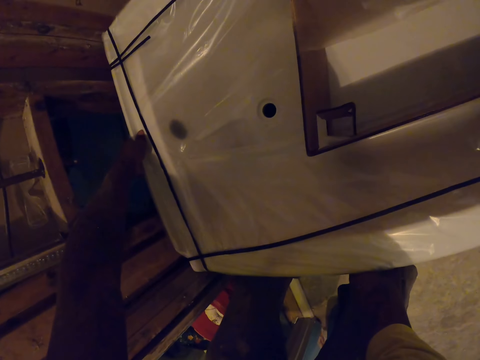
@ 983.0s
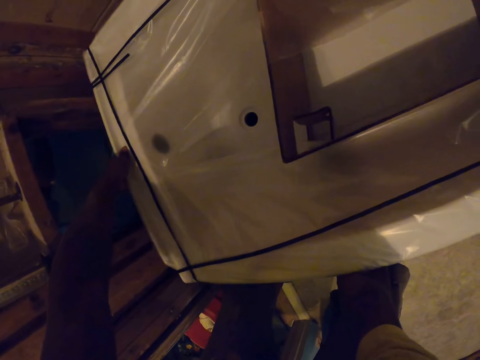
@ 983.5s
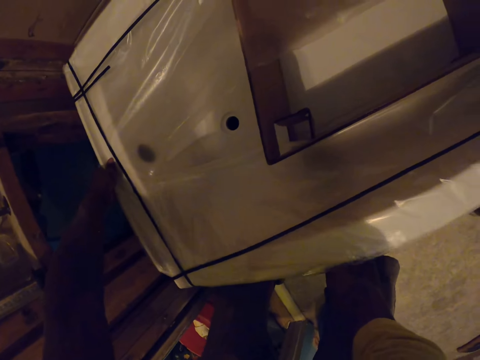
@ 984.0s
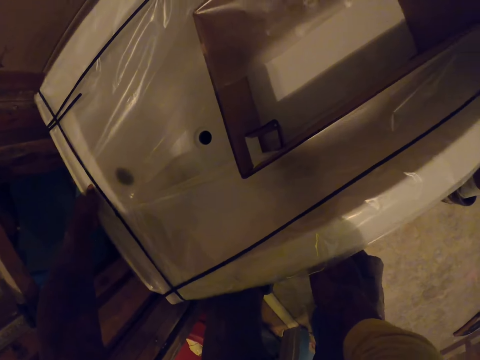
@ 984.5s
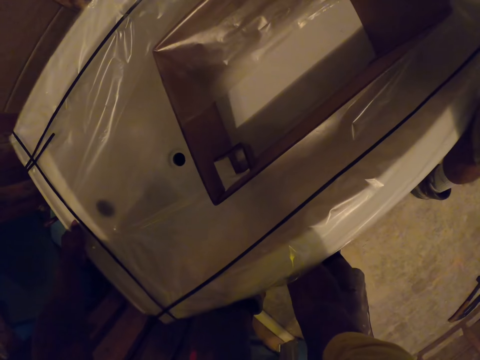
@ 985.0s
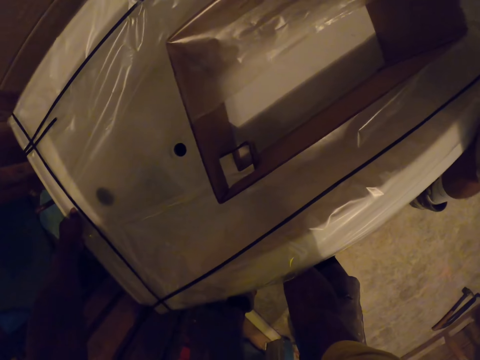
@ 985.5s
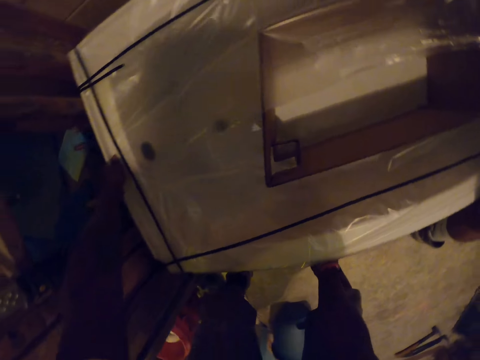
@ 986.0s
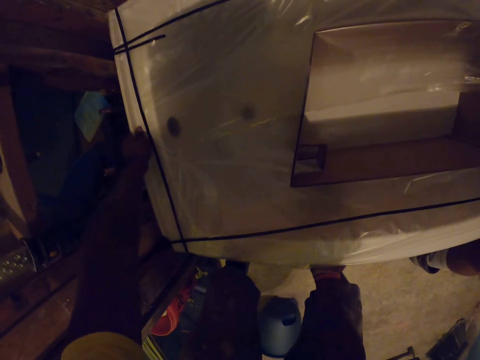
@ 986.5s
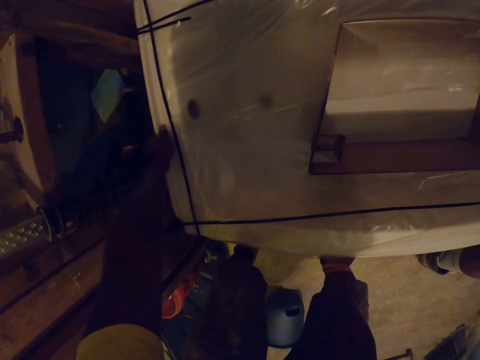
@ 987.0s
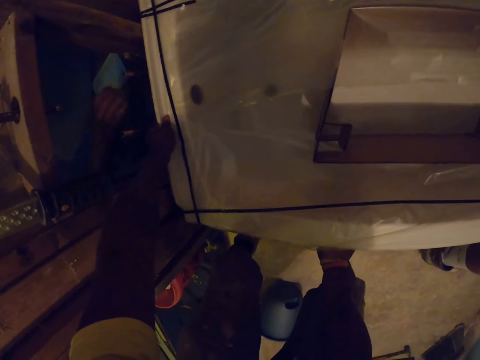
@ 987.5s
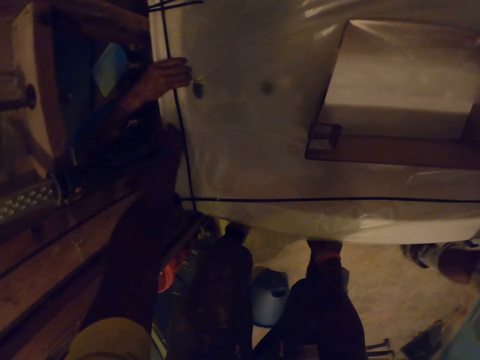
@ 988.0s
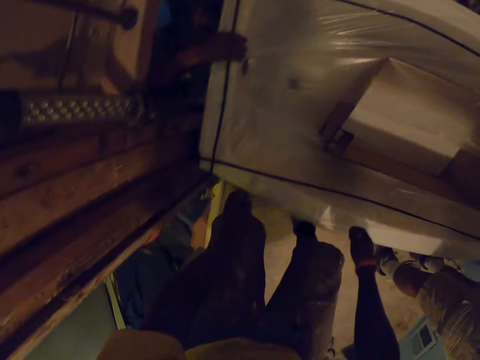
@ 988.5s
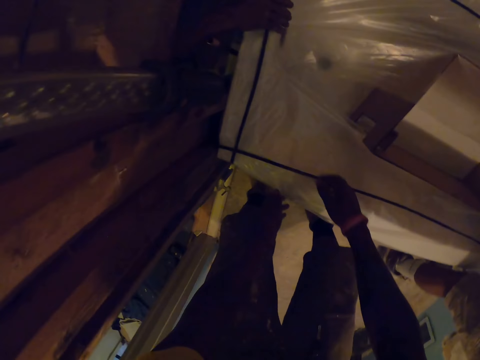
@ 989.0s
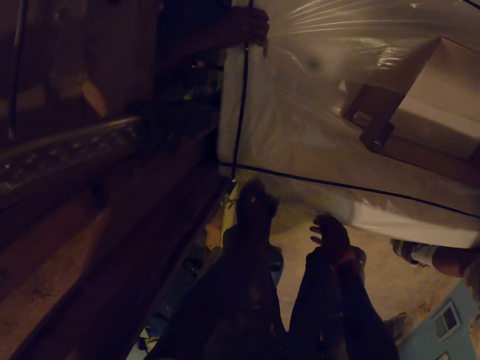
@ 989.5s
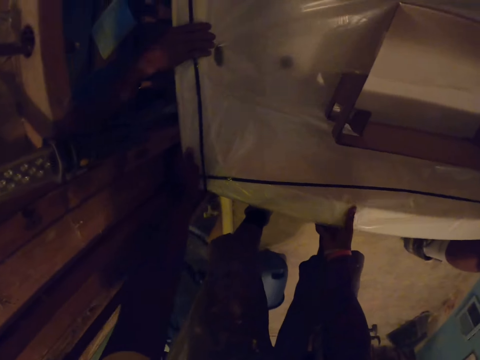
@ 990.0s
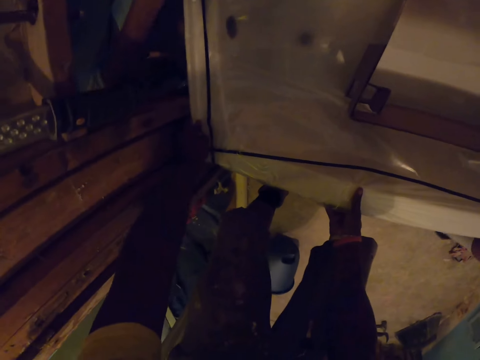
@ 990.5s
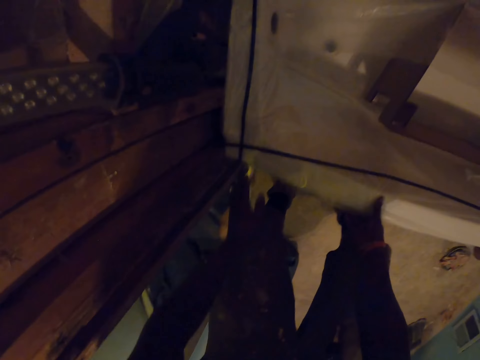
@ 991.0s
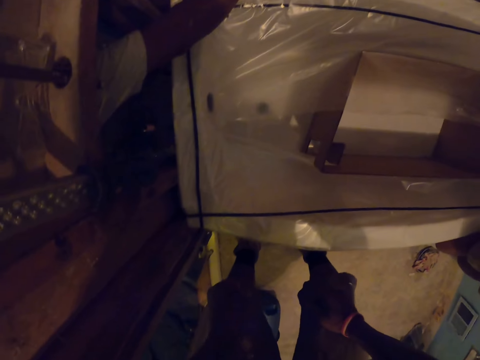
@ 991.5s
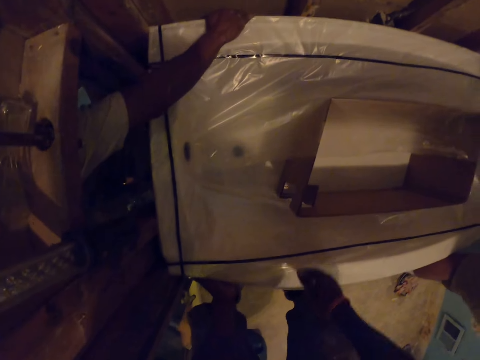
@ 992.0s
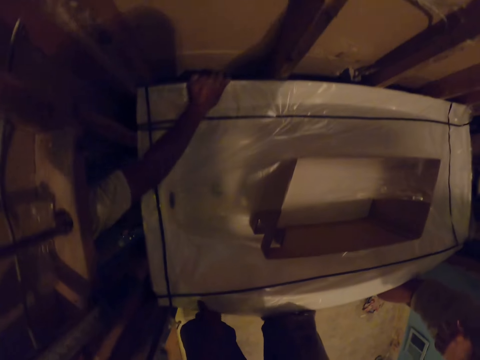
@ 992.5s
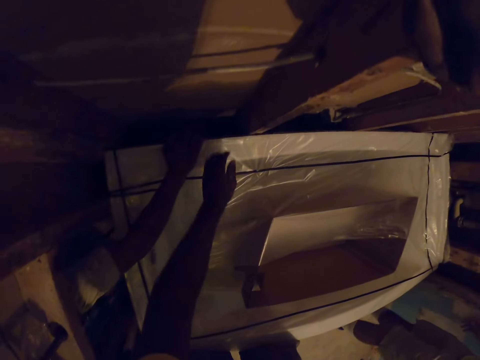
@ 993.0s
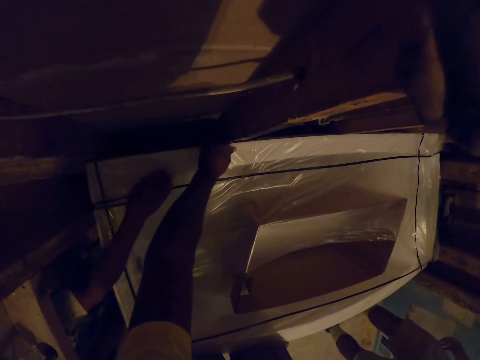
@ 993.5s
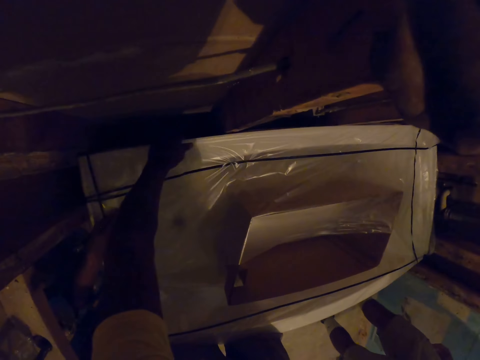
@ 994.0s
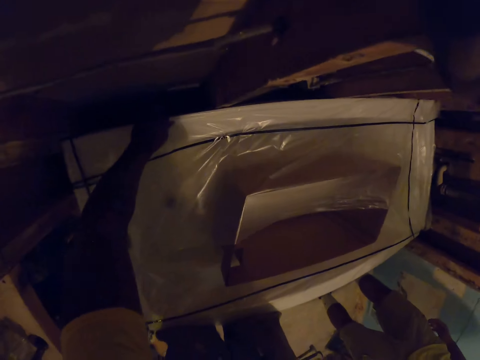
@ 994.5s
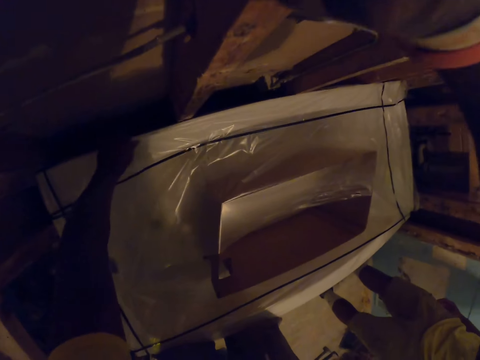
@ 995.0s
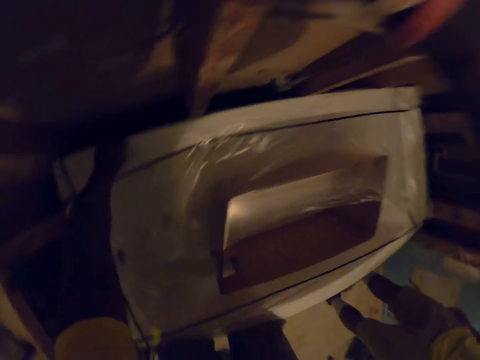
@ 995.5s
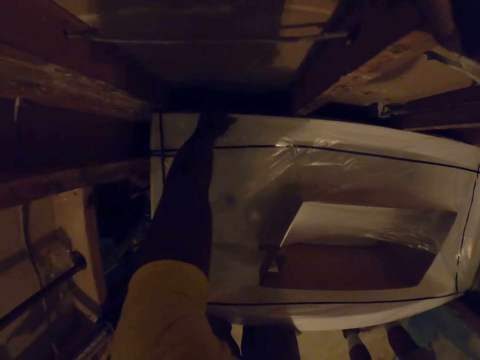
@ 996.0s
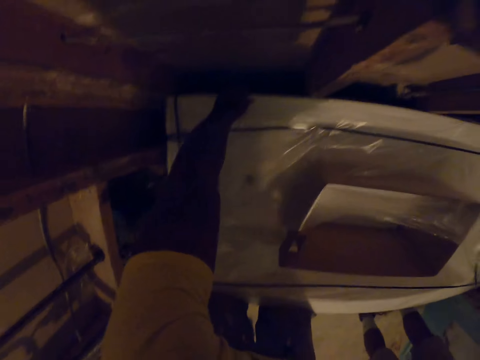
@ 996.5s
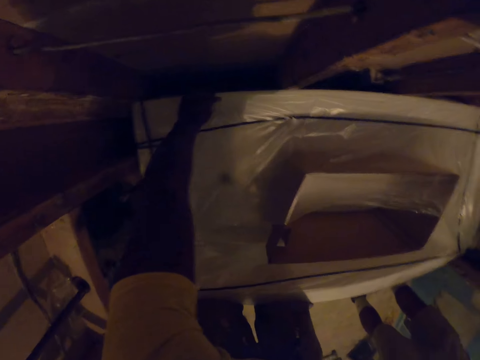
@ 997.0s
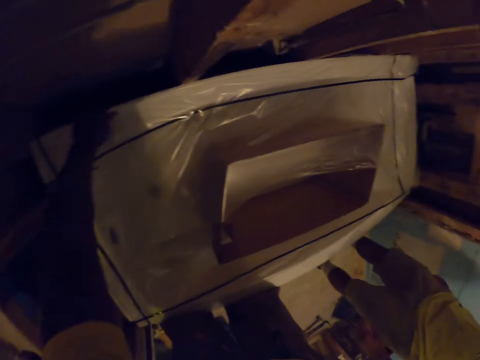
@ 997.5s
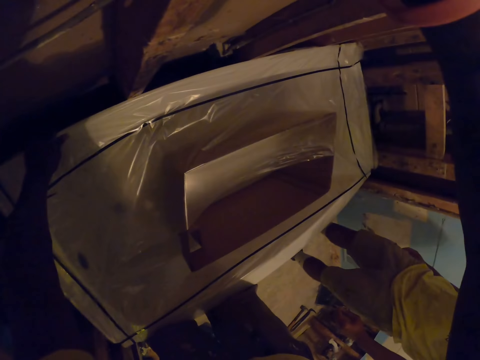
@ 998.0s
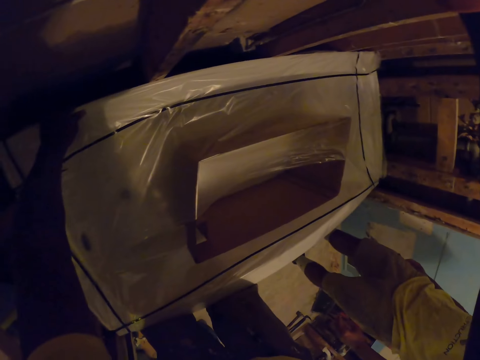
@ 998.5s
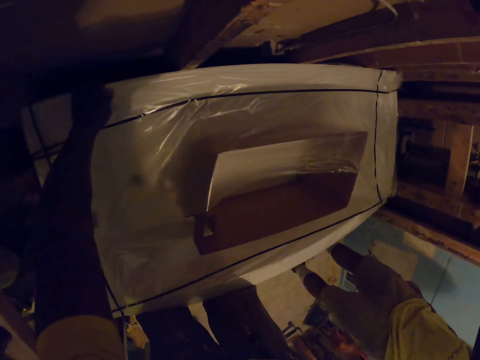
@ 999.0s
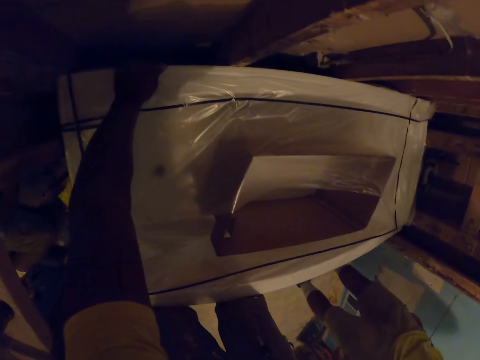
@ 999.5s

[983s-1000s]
The camera wearer and the apprentice drop the sink on the floor. Another apprentice holds the sink with his right hand. The camera wearer removes both hands from the sink. He places both hands on the sink. The other apprentice removes his hand from the sink. The camera wearer removes both hands from the sink. The other apprentice places his right hand on the sink. The camera wearer places his left hand on the sink. He raises his right hand. He places his right hand on a wall in the room. He removes his left hand from the sink. He places his left hand on the sink. He shakes the bathtub. He raises the sink with his left hand.

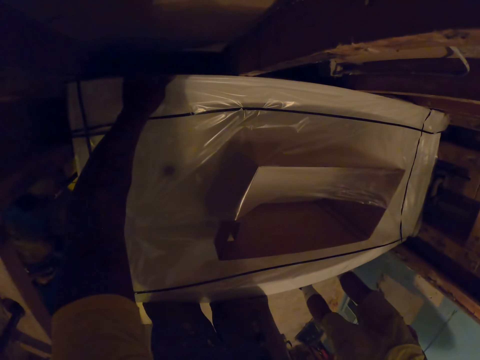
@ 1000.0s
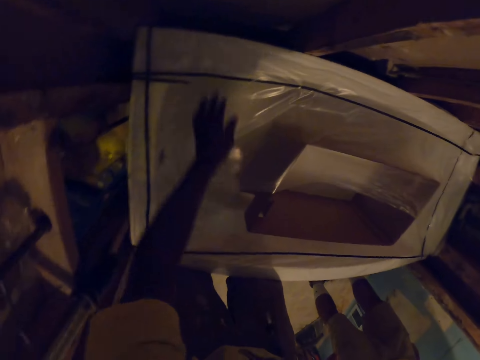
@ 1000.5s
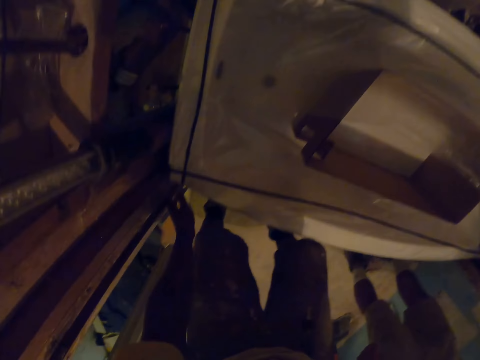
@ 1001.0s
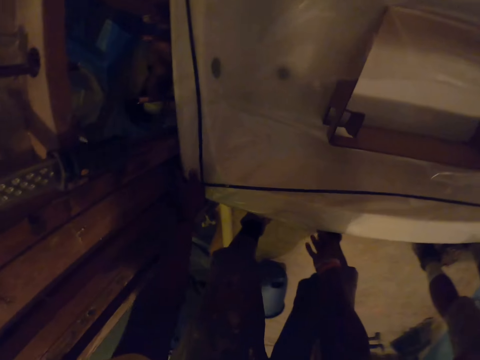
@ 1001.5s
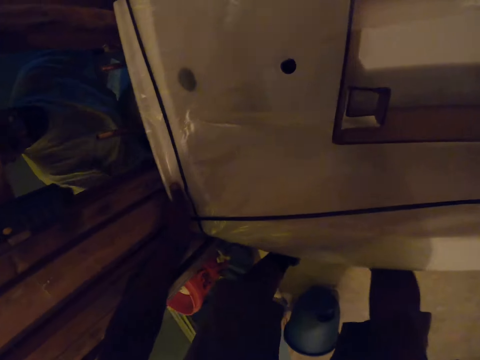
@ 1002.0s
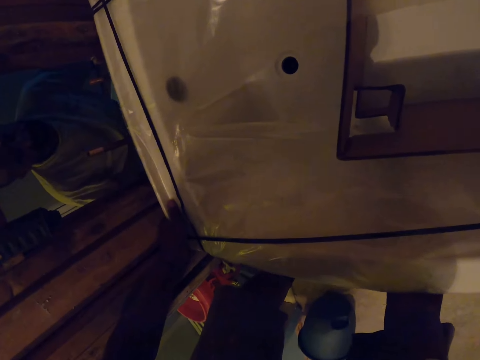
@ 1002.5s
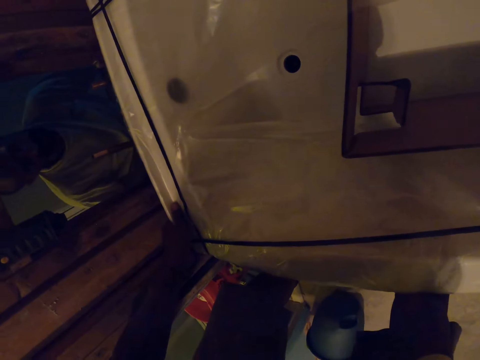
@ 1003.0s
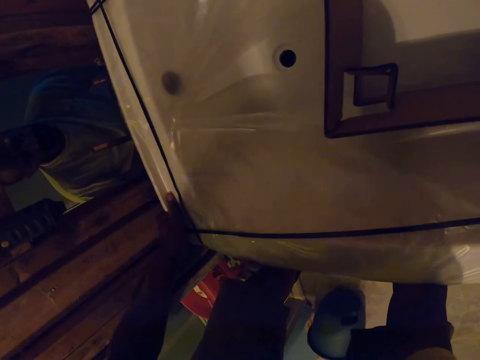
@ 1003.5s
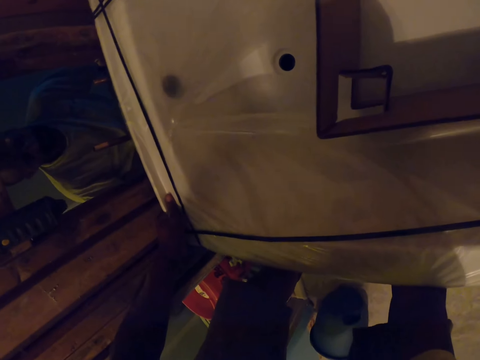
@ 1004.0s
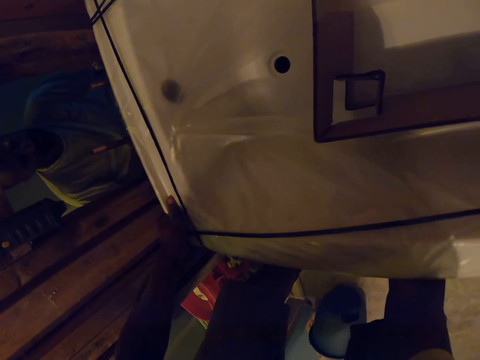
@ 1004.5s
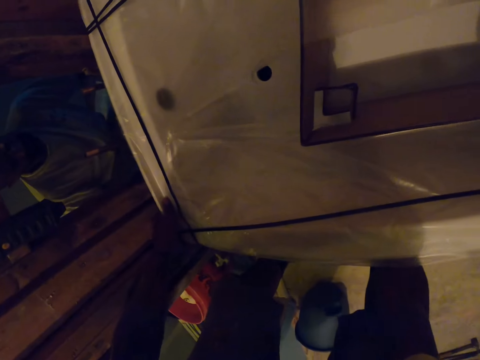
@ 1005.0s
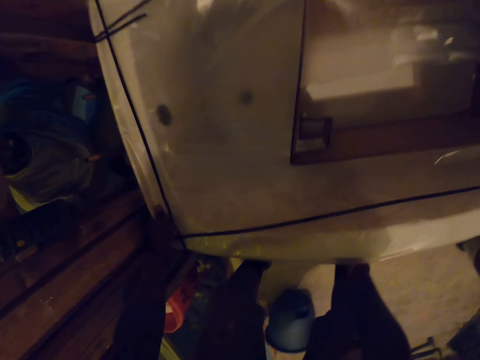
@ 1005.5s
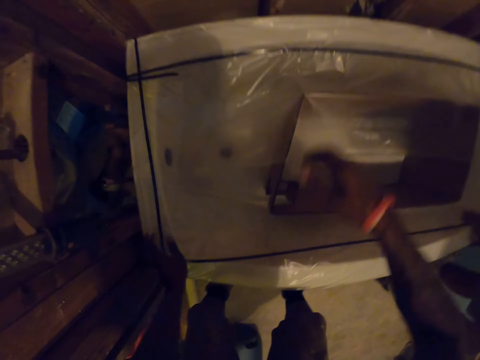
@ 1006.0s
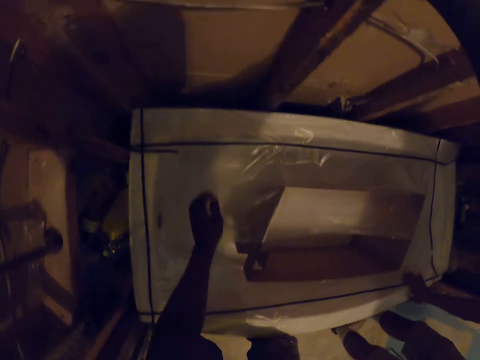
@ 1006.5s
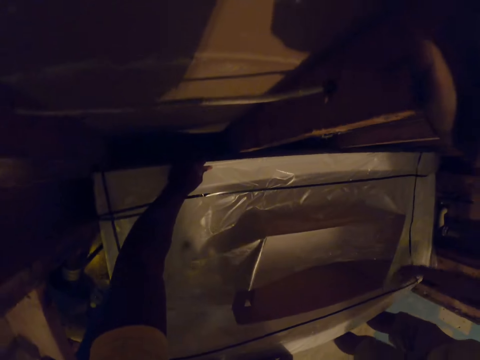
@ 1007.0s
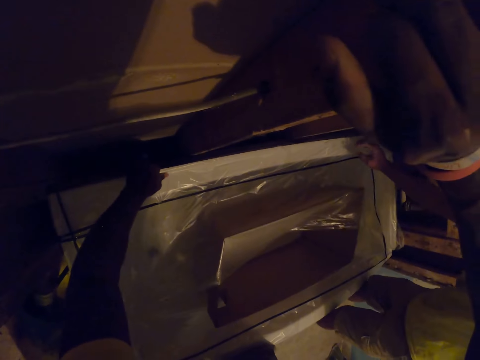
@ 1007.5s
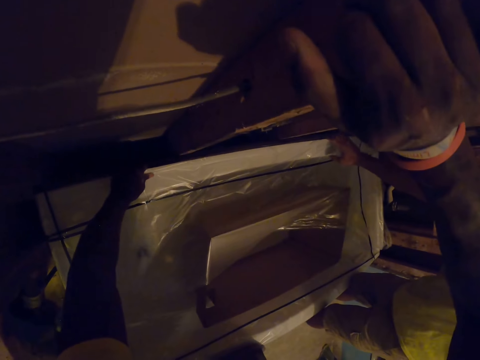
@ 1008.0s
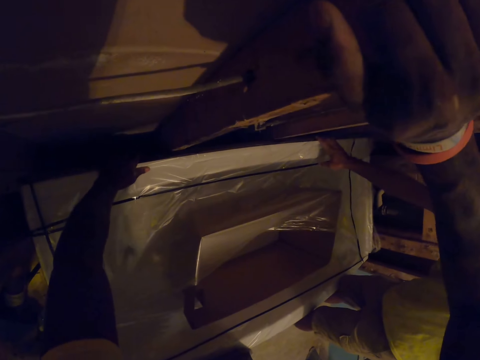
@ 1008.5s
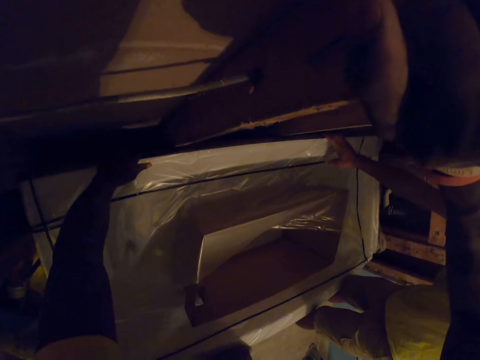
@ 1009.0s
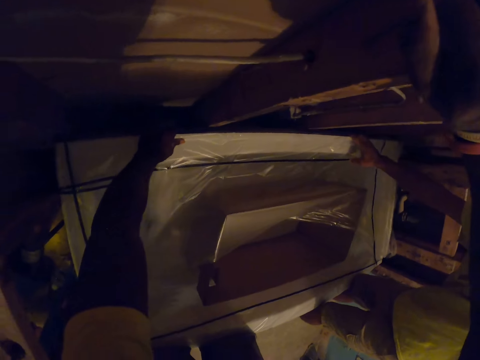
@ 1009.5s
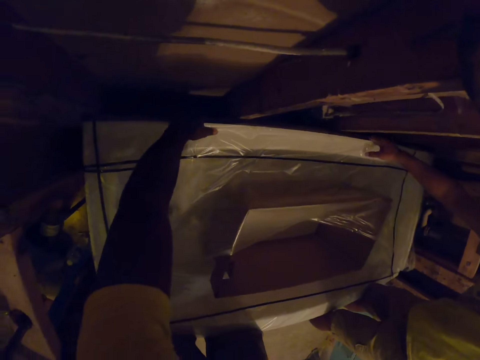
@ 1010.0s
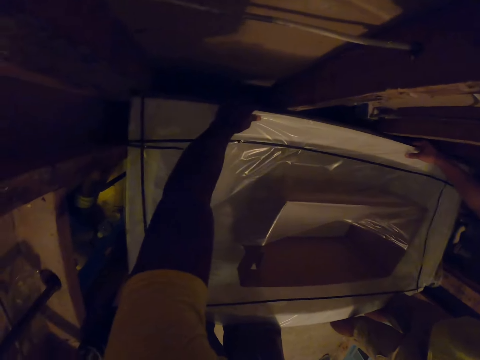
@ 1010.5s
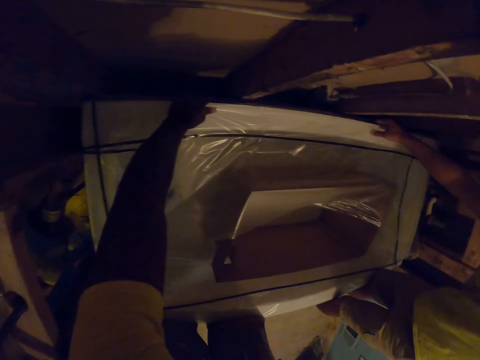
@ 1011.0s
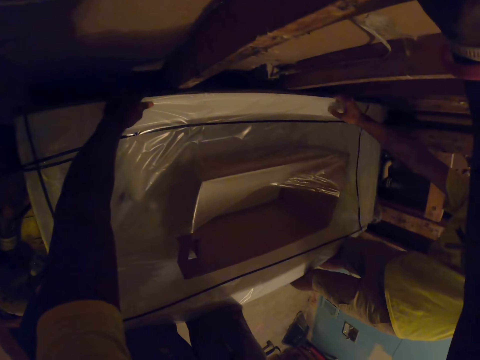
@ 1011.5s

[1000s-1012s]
The camera wearer removes his left hand from the sink. He removes his right hand from the wall. He places both hands on the sink. He raises the sink with both hands. He leans on the bathtub. He lifts his right hand from the sink. He removes his left hand from the sink. He places his right hand on the wall in the room. He places his left hand on the sink. An apprentice places his right hand on the sink. The camera wearer pulls the bathtub.
